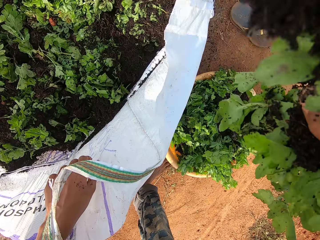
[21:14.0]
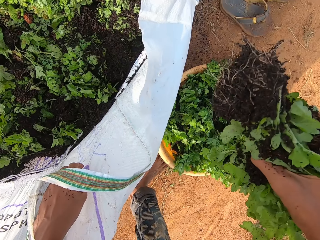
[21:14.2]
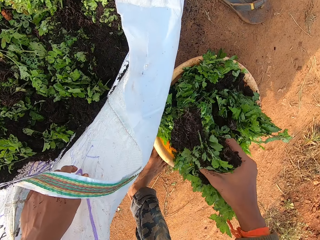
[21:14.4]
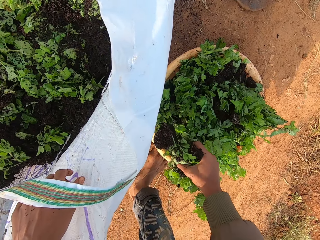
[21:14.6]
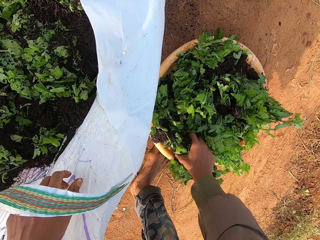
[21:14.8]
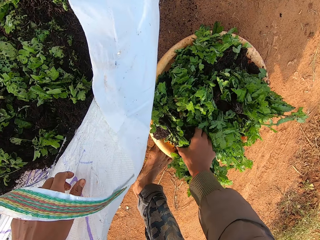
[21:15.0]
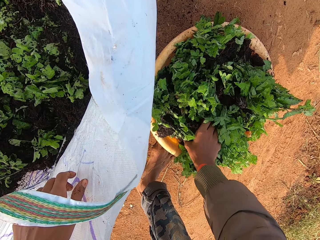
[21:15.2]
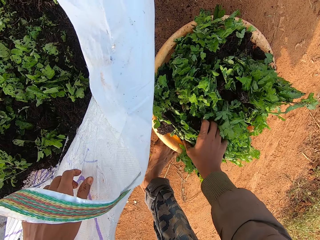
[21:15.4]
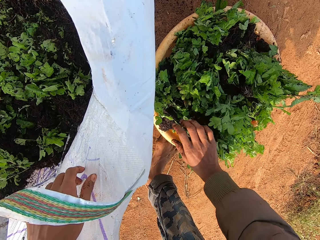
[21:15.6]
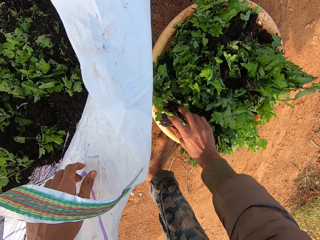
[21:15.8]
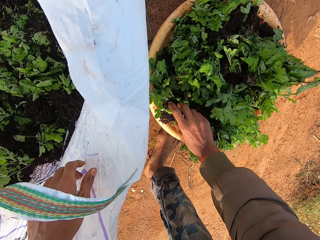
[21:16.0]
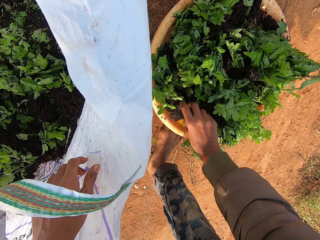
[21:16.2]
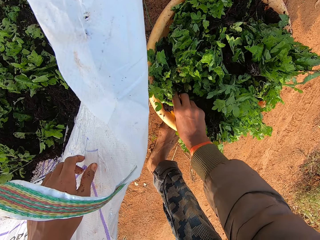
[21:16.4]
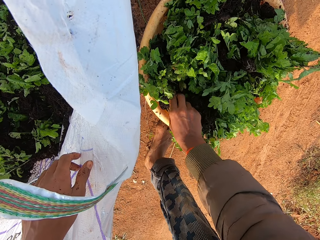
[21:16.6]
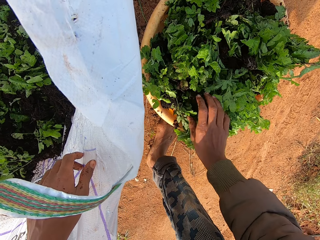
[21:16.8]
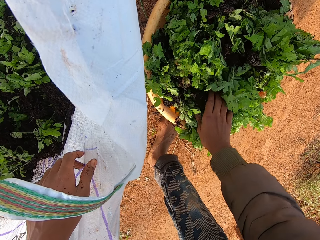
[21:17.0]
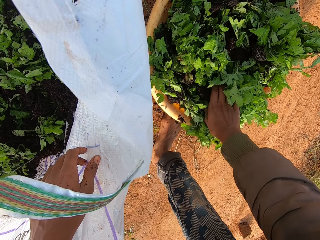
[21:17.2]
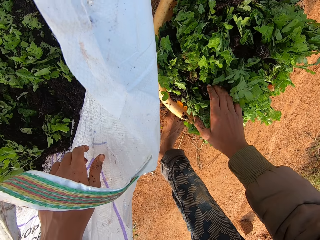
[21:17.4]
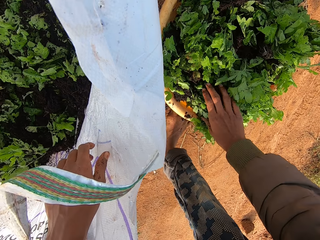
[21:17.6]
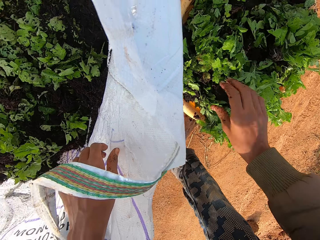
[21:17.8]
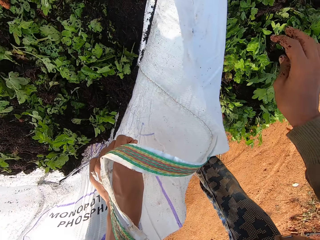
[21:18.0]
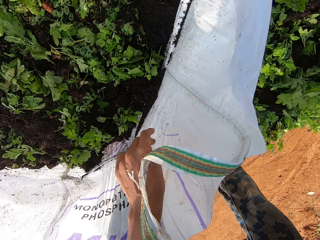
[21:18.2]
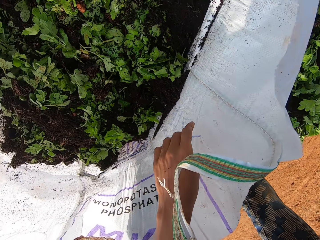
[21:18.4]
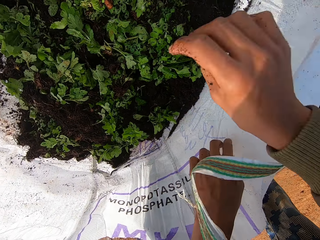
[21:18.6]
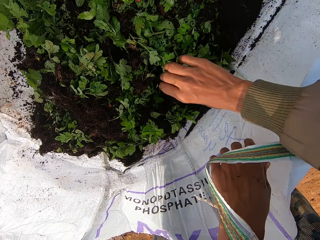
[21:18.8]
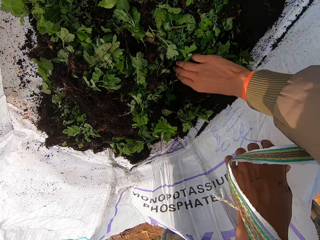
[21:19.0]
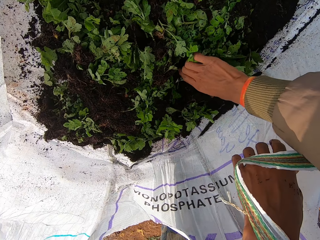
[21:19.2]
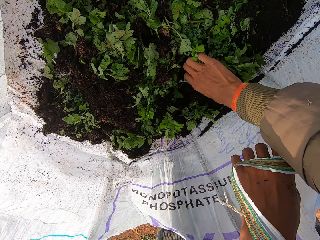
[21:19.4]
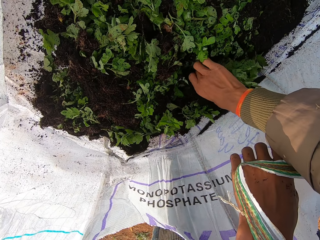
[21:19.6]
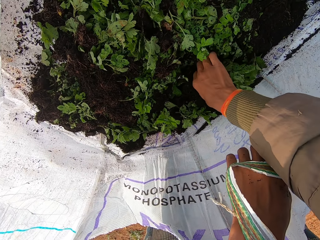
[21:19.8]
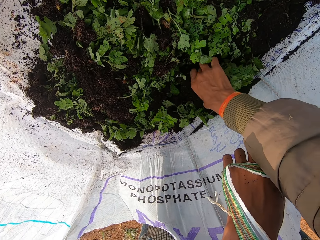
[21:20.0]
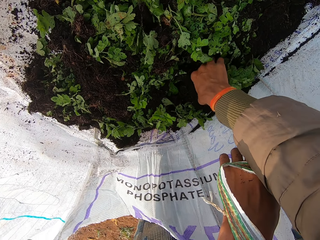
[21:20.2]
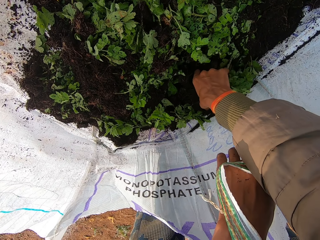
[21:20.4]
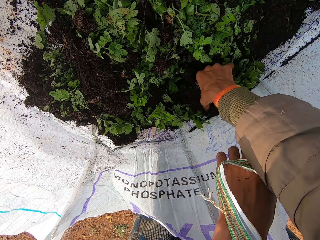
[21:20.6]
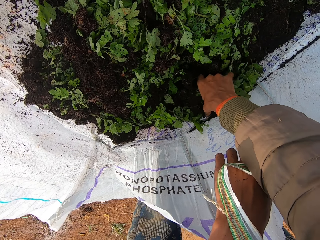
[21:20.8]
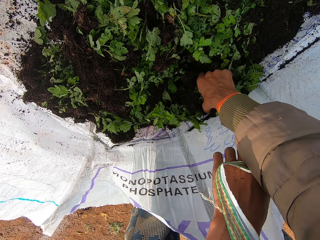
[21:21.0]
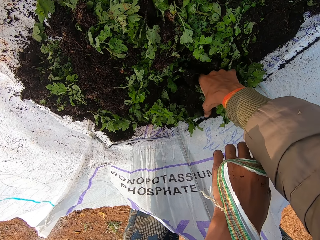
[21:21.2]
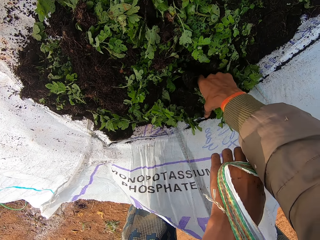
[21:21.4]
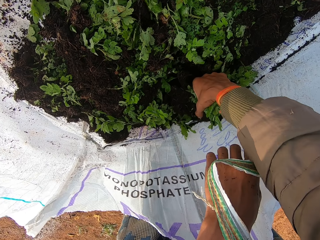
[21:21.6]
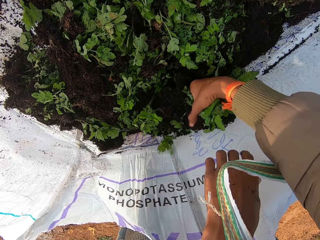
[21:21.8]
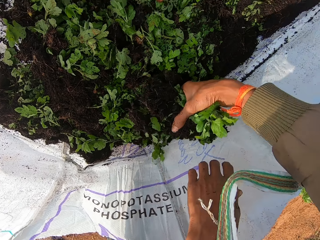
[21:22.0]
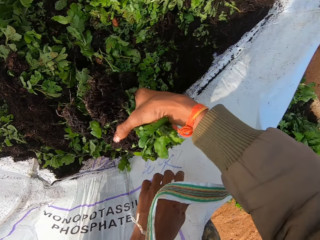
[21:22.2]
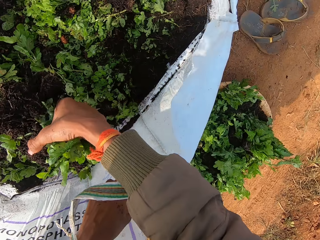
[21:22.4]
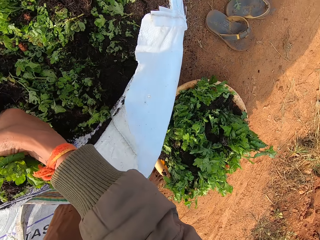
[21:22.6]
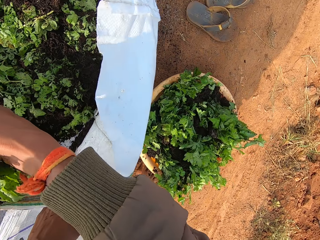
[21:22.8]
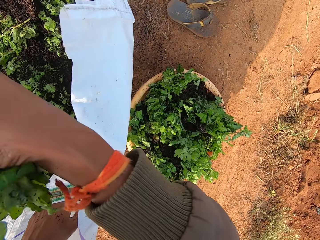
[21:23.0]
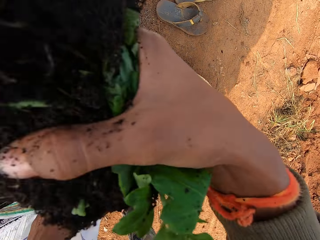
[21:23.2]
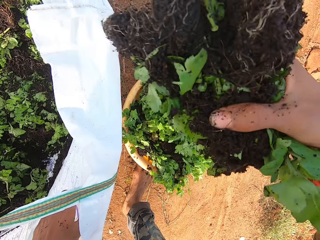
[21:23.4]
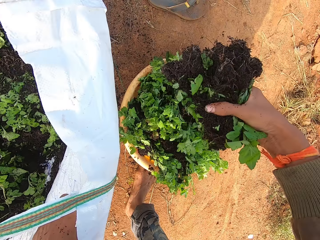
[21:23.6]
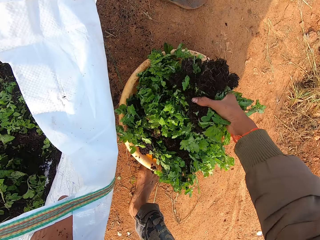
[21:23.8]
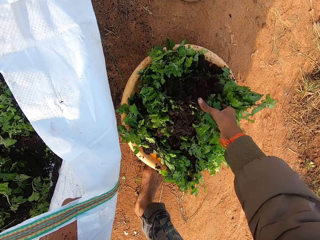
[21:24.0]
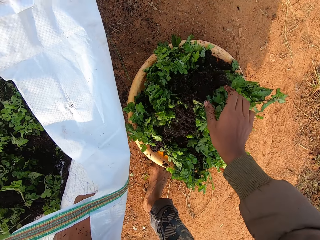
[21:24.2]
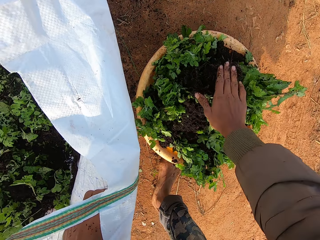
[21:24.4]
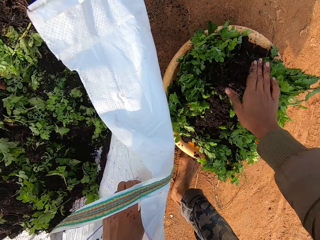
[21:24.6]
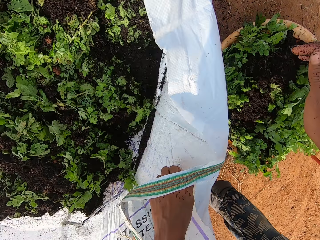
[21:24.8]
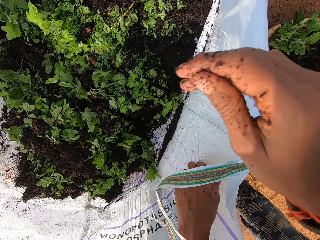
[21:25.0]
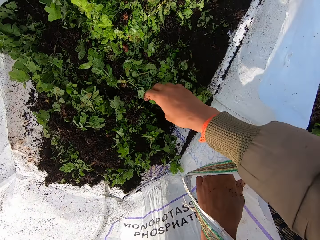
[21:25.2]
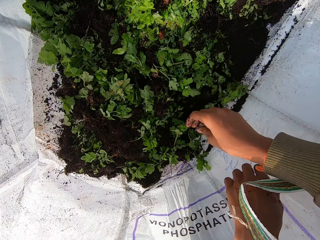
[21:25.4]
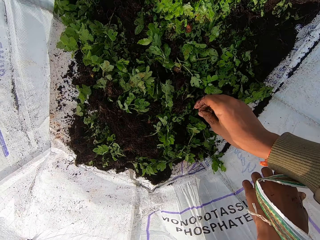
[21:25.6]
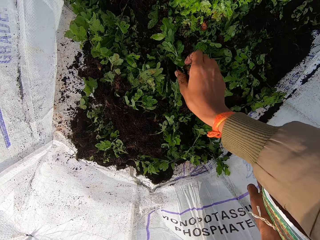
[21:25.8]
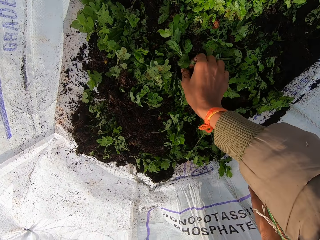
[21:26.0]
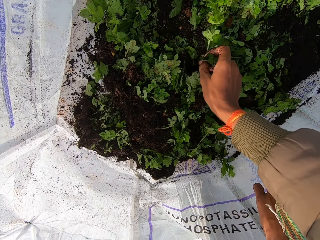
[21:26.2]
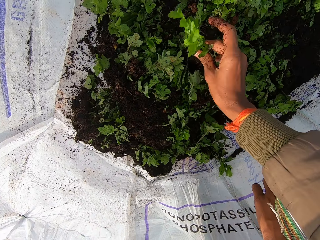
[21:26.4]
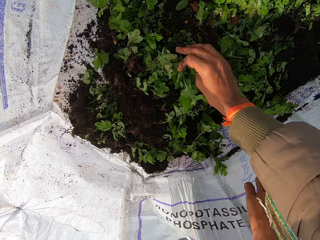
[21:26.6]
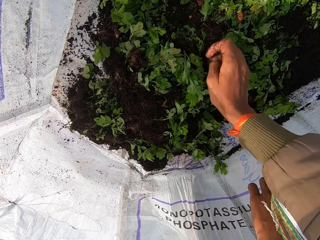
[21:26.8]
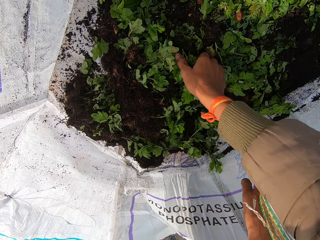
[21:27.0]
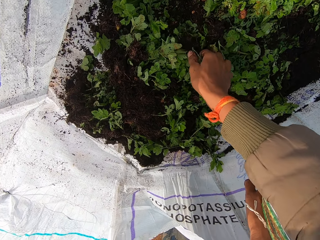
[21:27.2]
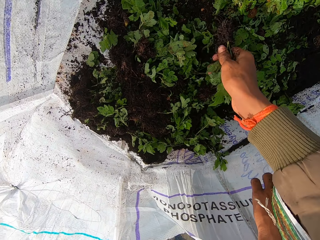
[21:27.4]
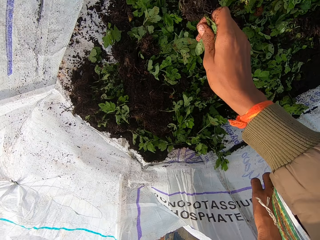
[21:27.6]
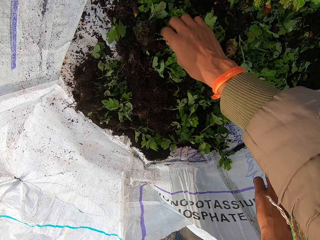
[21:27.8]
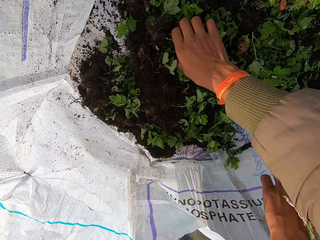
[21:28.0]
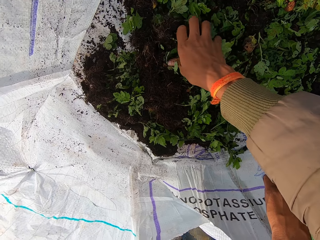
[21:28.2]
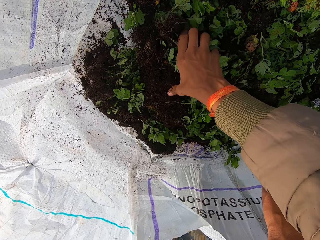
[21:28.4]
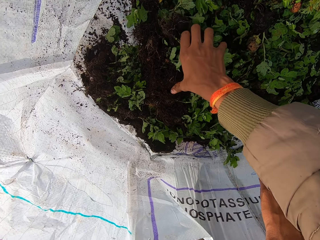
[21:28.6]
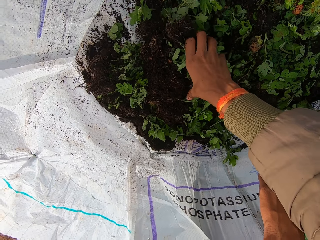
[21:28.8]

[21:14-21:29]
The camera wearer drops the vegetable in his right hand in the container. He positions seedlings in the basin. He picks the vegetable from the bag of vegetables with his right hand. He drops the vegetable in his right hand in the container. He holds the seedlings in the basin. He picks the vegetable from the bag of vegetables with his right hand.

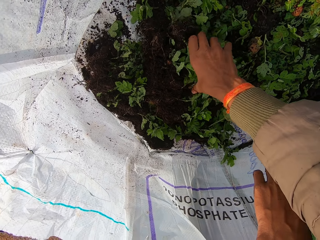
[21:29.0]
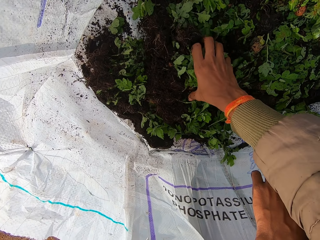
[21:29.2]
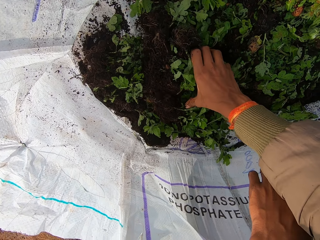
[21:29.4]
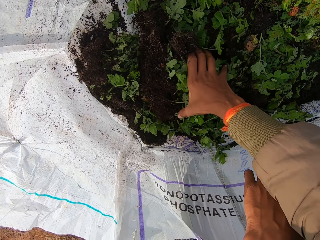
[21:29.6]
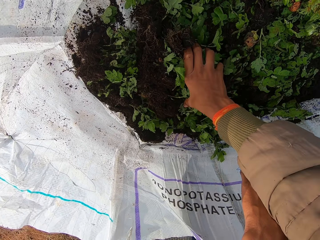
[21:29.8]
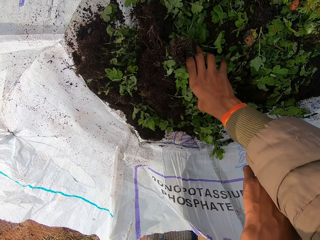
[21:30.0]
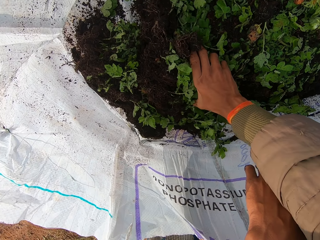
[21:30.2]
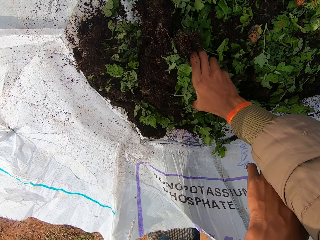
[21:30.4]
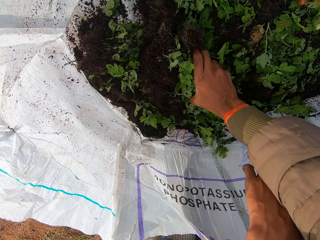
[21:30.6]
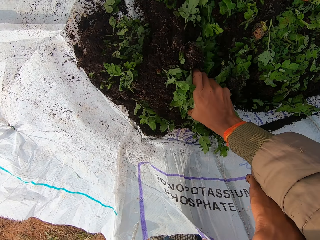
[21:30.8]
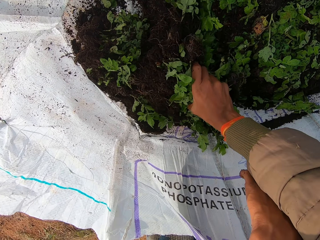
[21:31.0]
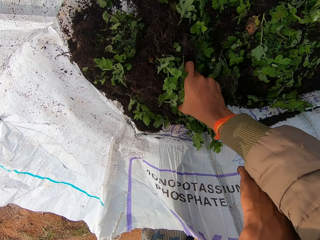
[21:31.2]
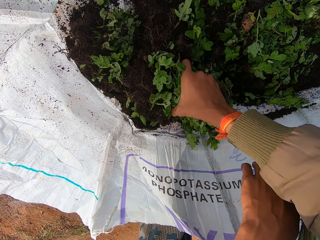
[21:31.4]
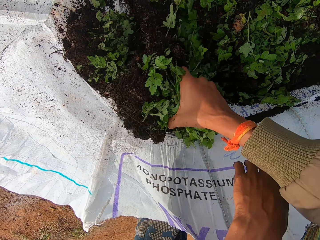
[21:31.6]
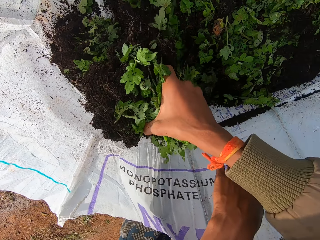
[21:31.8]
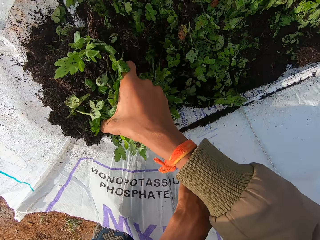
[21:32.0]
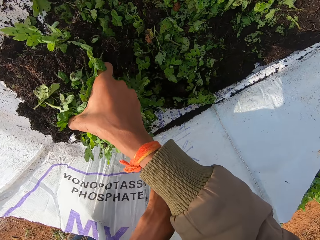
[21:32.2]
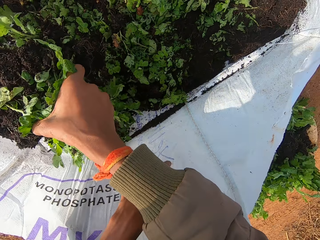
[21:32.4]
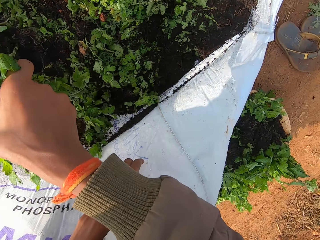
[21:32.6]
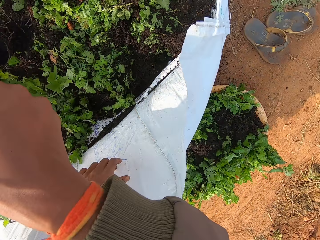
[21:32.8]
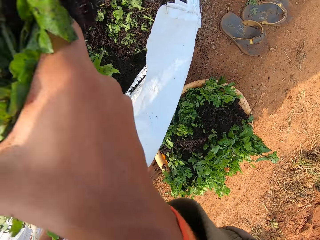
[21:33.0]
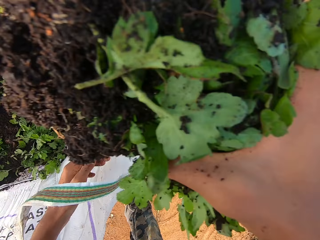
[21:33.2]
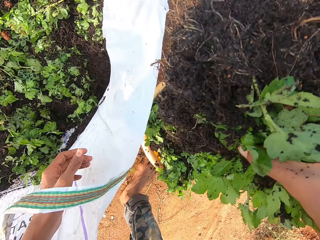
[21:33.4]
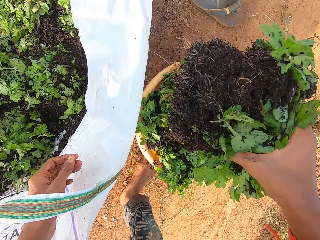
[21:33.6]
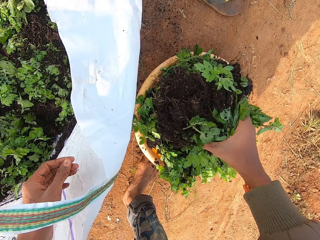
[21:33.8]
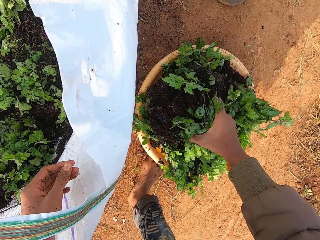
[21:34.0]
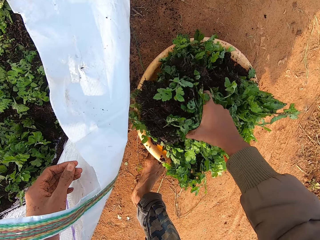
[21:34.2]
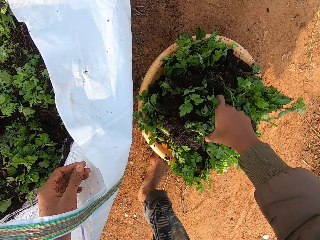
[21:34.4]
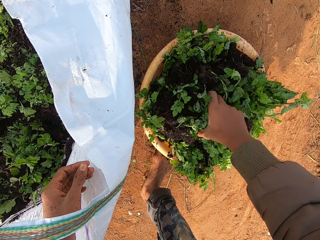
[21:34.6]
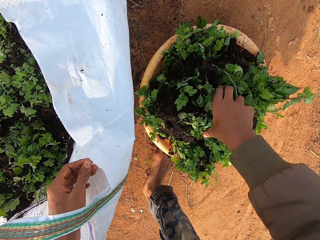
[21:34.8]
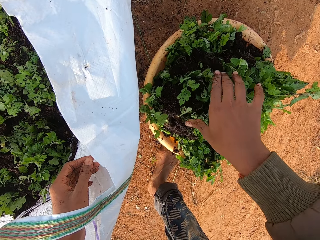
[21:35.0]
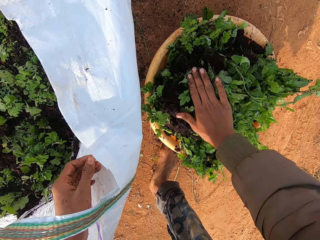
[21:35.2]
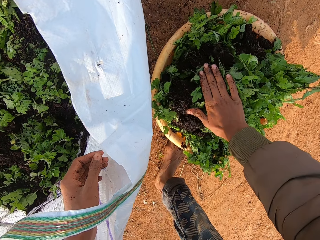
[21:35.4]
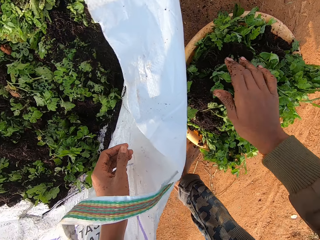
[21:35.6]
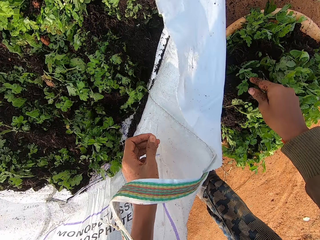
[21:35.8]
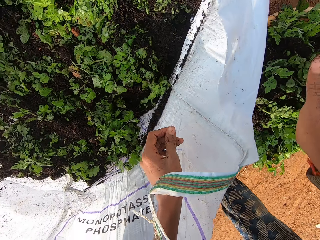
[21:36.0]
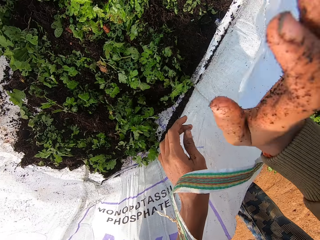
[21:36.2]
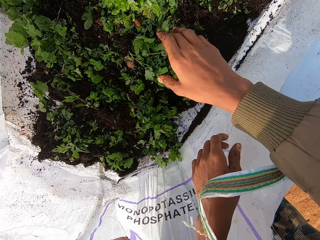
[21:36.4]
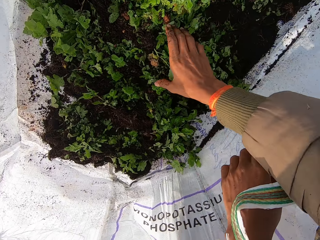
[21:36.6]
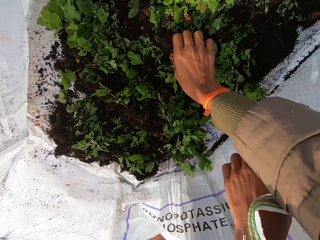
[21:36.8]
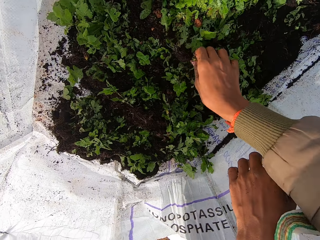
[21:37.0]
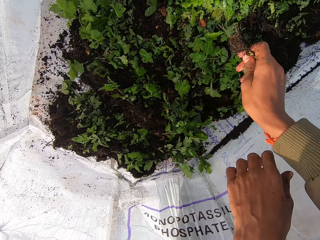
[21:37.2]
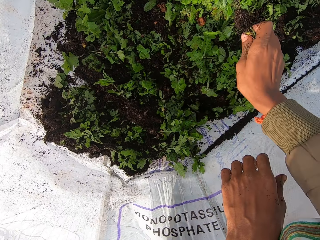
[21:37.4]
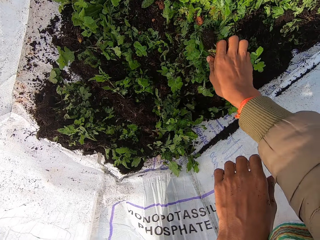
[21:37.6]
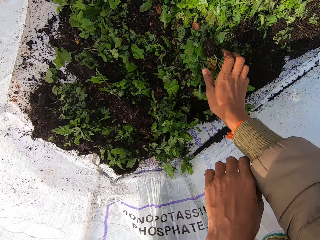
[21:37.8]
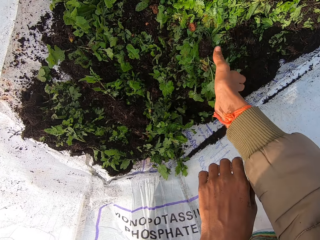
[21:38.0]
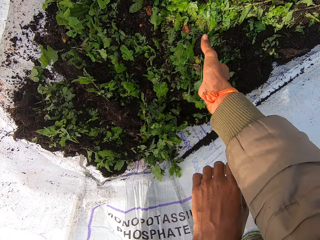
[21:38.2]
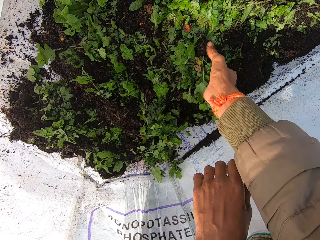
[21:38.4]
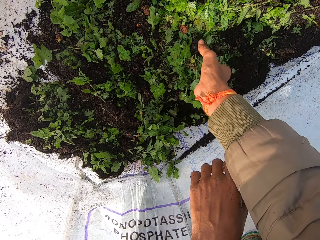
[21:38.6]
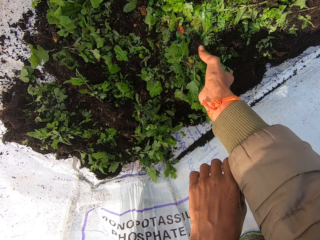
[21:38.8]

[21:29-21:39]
The camera wearer drops the vegetable in his right hand in the container. He holds seedlings in the basin. He picks a vegetable from the bag of vegetables with his right hand.
